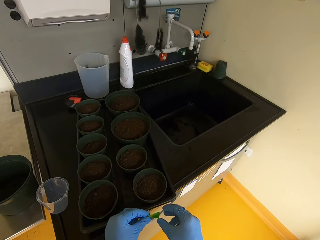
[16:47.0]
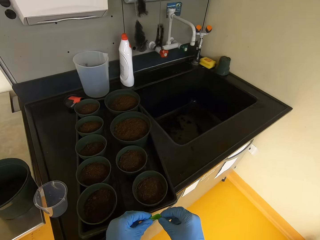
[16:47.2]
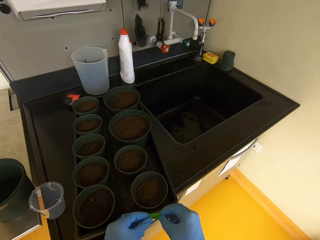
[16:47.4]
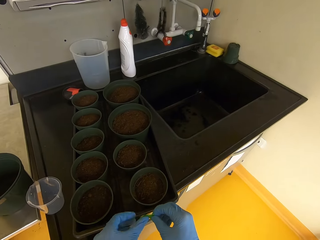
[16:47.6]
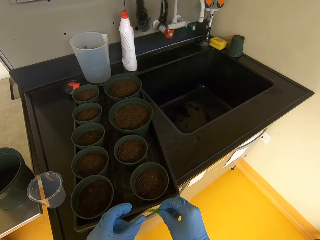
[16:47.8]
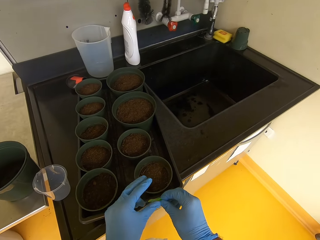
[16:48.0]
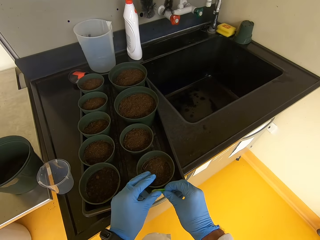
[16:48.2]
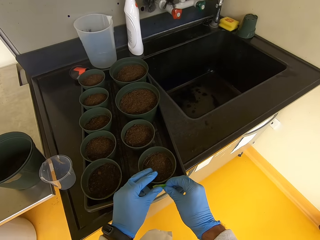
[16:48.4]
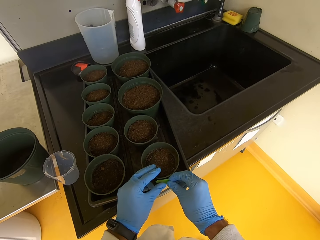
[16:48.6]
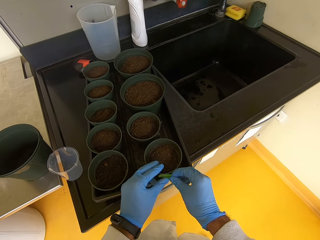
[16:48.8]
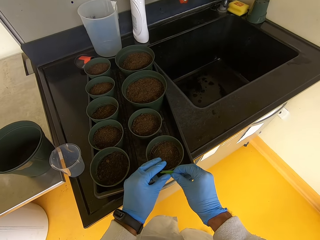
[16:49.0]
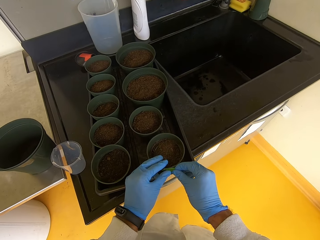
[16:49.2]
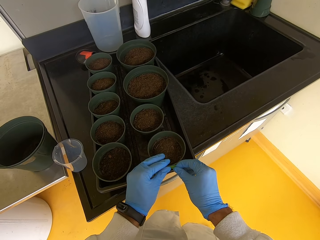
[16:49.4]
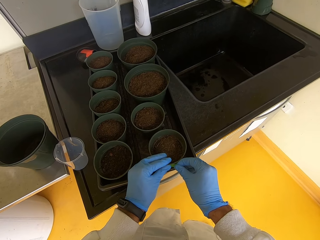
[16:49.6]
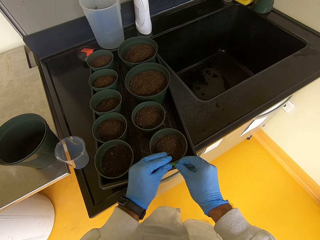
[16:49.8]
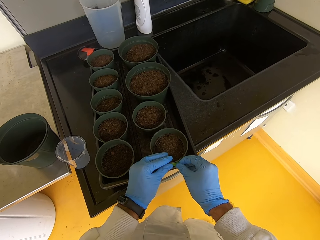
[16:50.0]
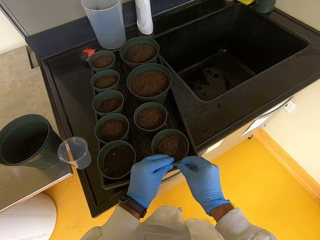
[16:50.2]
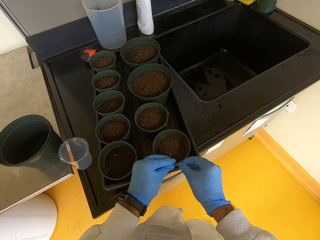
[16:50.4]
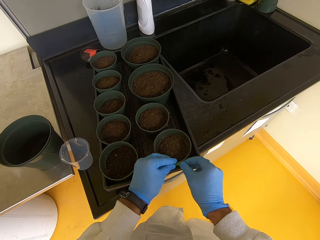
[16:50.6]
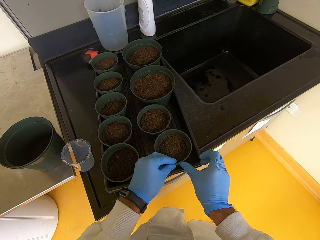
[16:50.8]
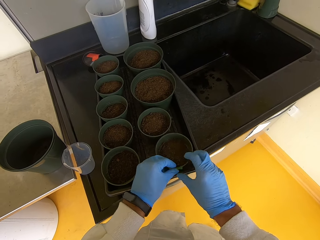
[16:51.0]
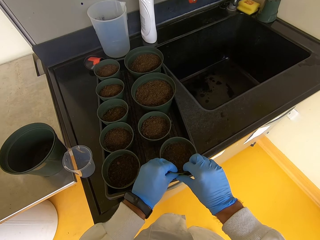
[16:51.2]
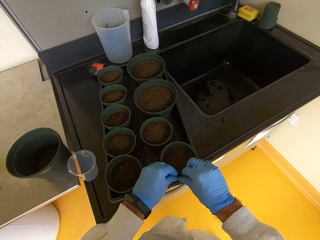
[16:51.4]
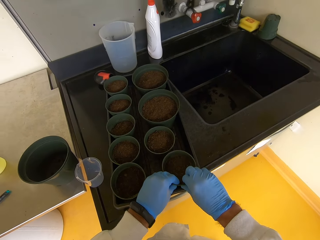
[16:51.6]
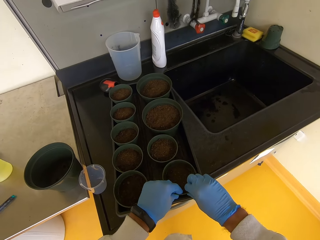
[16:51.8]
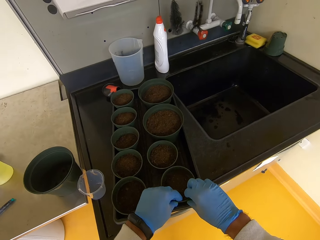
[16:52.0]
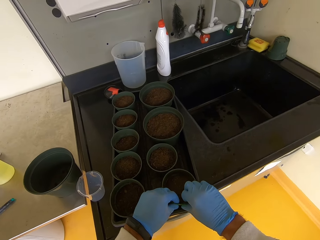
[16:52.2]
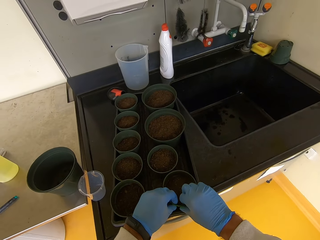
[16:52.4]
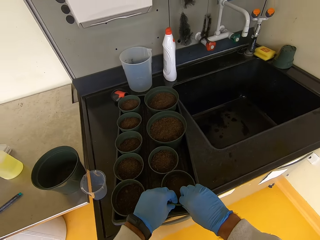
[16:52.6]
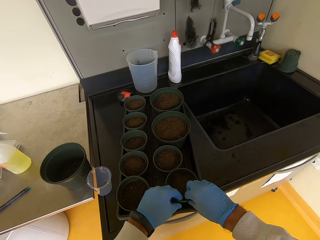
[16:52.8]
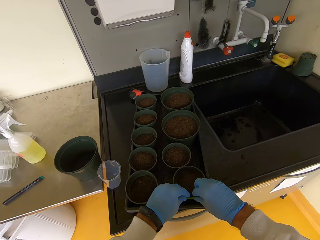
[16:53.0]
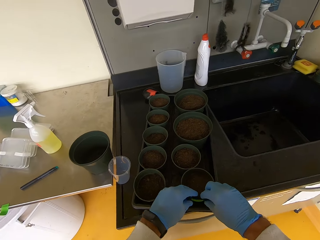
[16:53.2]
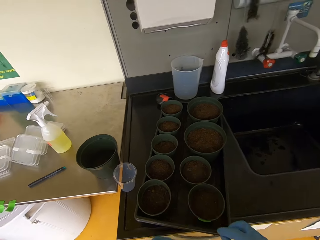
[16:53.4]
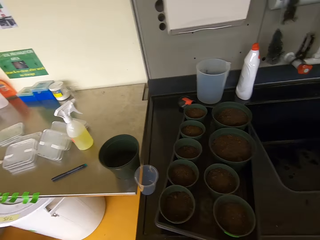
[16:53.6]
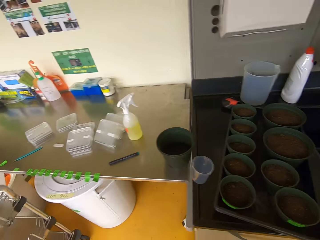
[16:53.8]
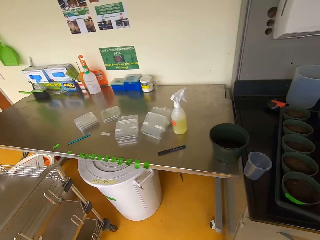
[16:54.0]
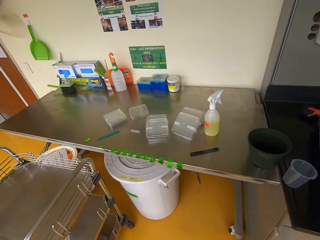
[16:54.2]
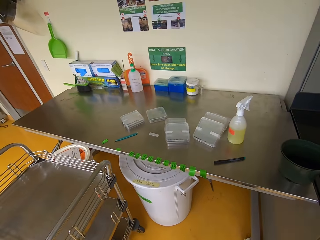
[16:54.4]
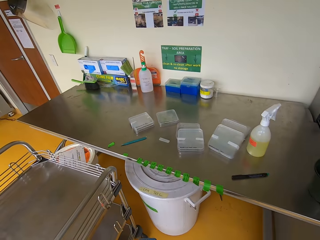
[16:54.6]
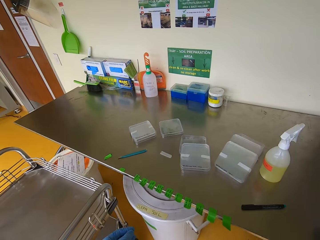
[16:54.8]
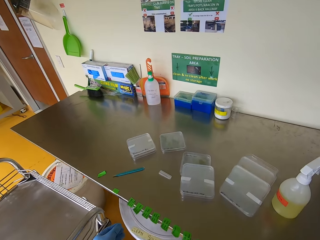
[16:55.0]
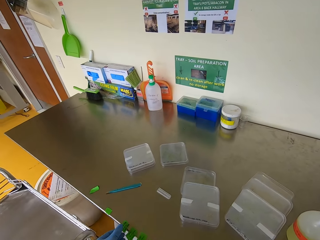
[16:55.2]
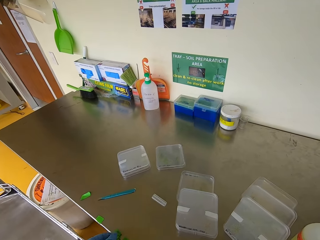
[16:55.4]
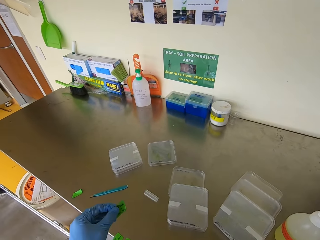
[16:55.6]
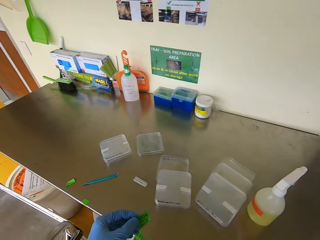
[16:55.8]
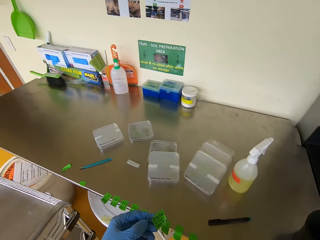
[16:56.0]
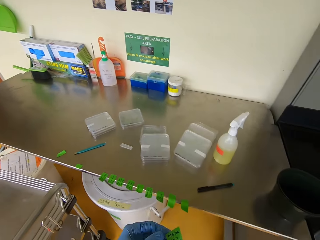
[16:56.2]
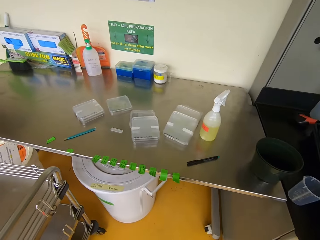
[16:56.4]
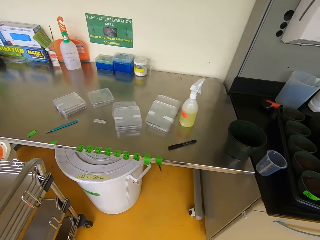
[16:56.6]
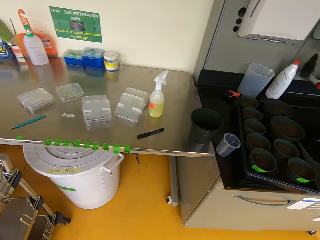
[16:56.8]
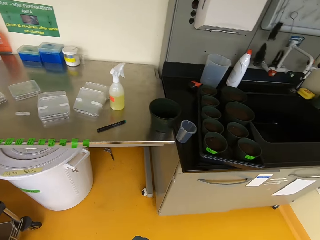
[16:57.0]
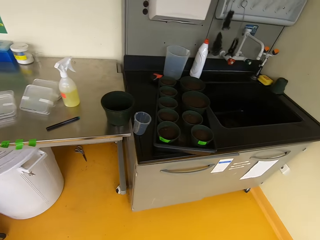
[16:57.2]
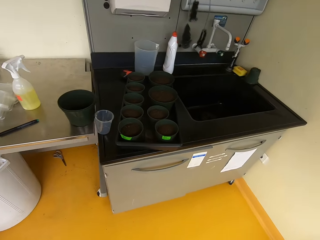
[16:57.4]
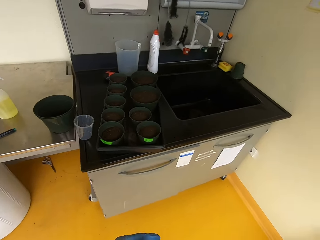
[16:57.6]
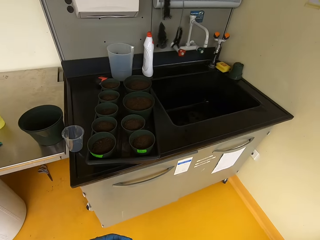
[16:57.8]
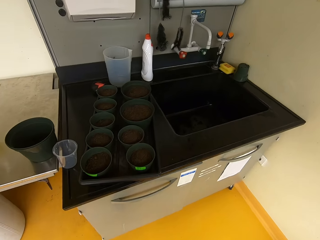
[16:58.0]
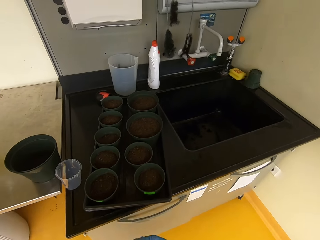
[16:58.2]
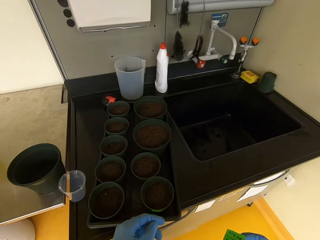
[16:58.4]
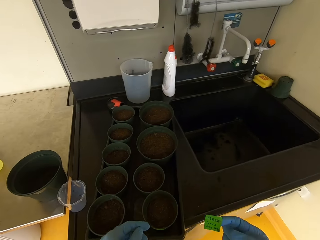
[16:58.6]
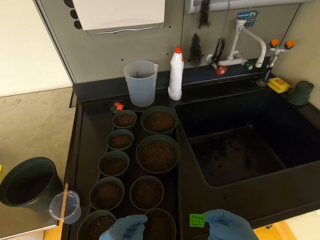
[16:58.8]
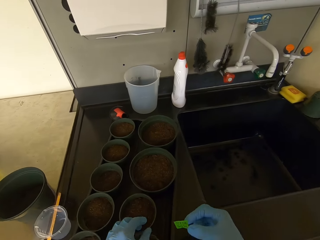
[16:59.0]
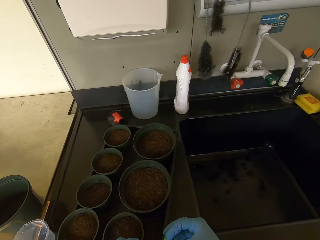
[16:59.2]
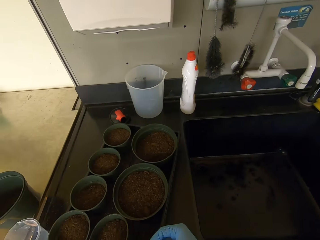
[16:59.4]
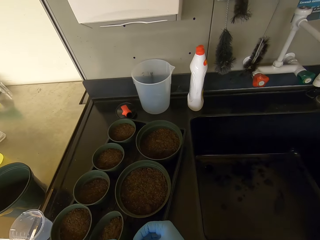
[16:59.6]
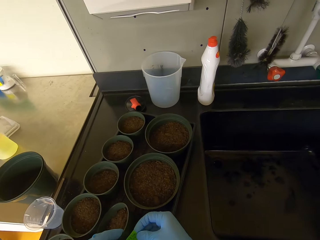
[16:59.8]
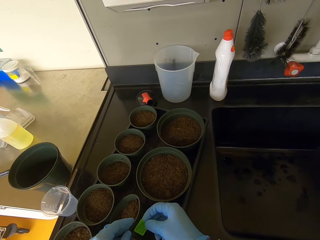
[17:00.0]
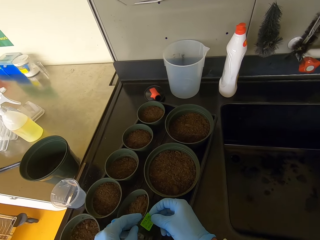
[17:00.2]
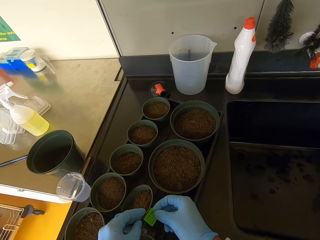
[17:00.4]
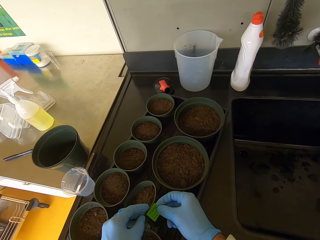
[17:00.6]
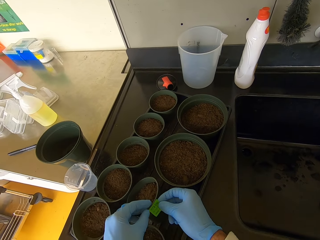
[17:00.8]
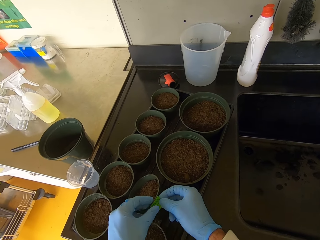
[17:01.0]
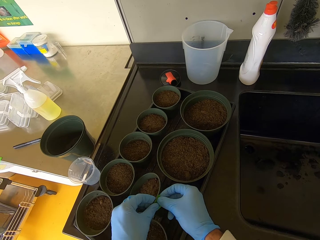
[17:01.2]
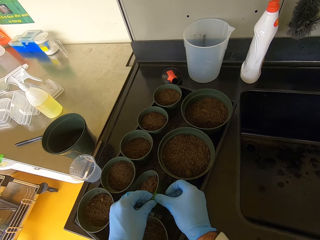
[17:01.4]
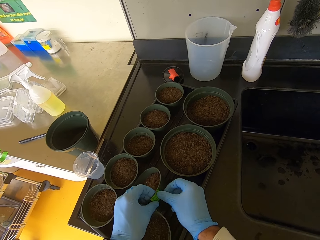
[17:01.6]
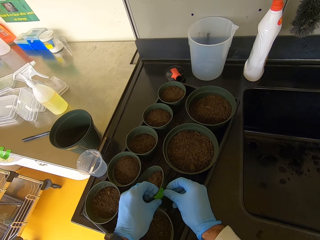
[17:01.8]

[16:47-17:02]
The camera wearer labels a seedling container. They lift their hands, pick one label tie tape, and label the seedling container.

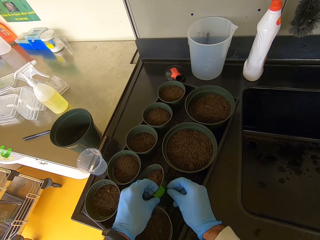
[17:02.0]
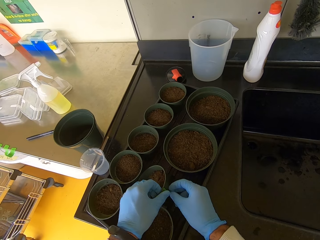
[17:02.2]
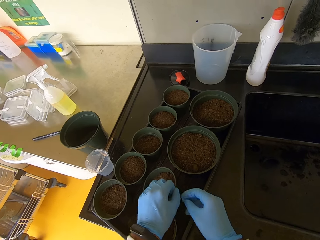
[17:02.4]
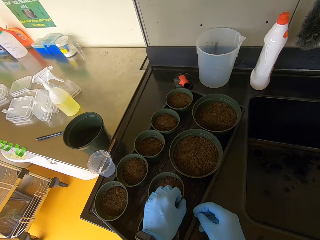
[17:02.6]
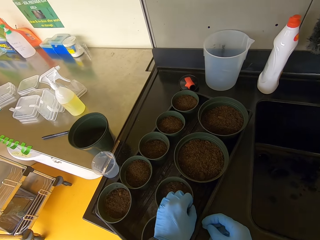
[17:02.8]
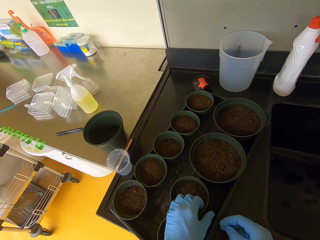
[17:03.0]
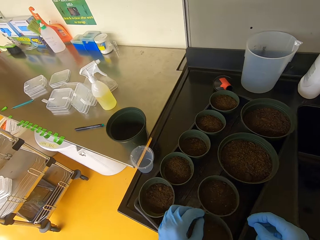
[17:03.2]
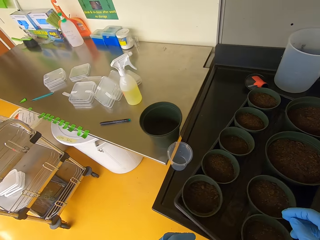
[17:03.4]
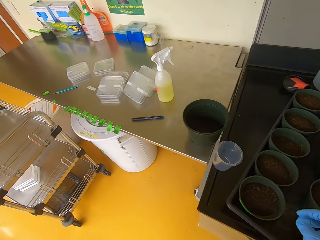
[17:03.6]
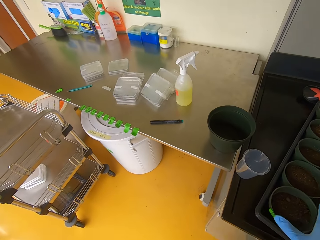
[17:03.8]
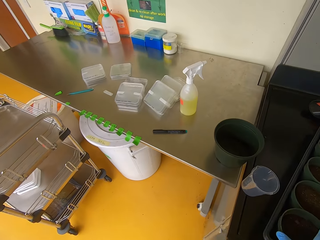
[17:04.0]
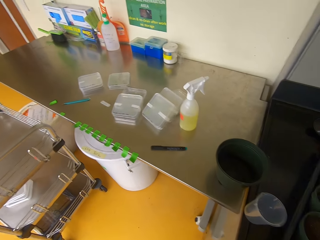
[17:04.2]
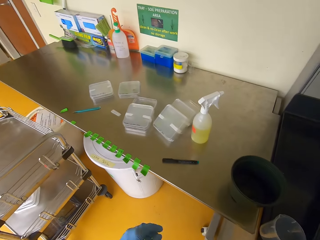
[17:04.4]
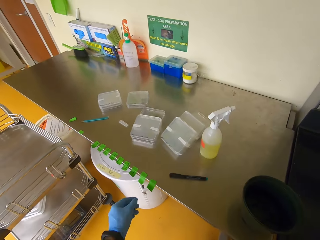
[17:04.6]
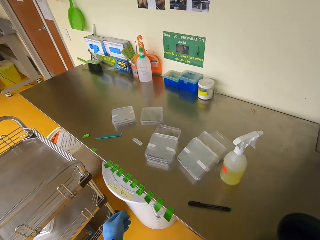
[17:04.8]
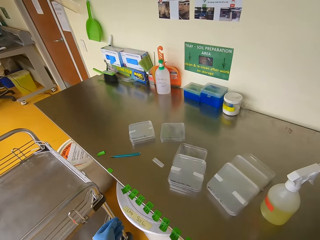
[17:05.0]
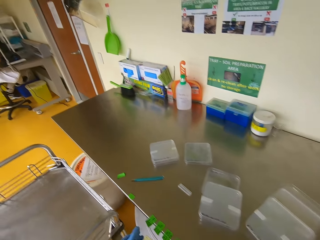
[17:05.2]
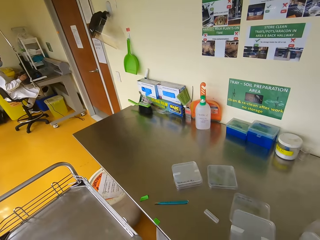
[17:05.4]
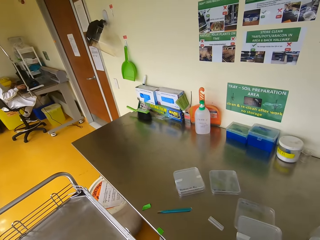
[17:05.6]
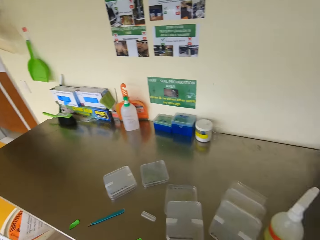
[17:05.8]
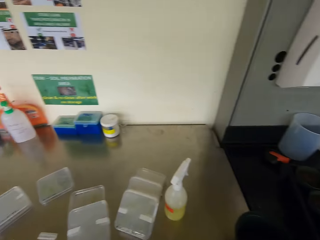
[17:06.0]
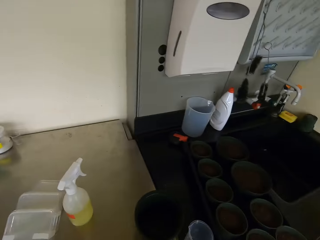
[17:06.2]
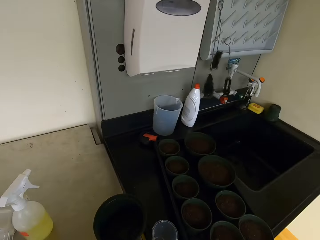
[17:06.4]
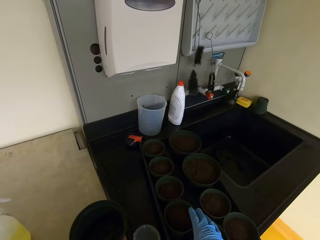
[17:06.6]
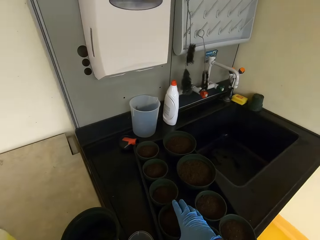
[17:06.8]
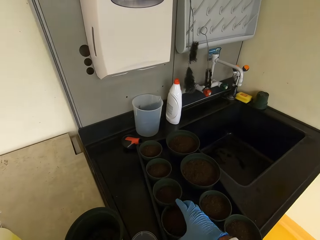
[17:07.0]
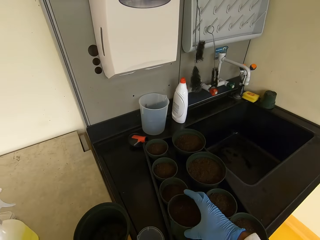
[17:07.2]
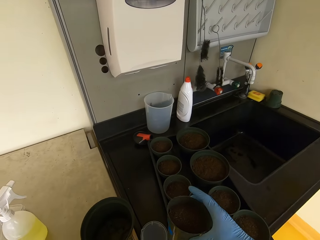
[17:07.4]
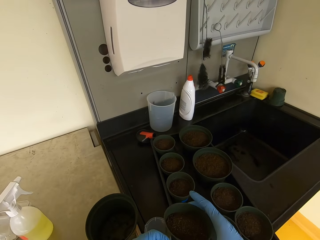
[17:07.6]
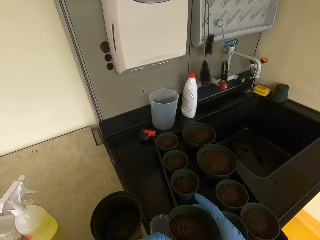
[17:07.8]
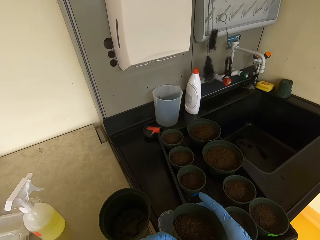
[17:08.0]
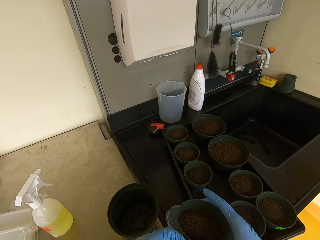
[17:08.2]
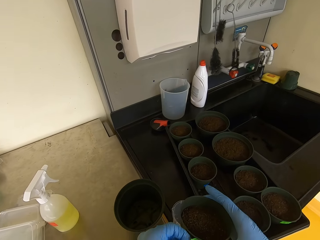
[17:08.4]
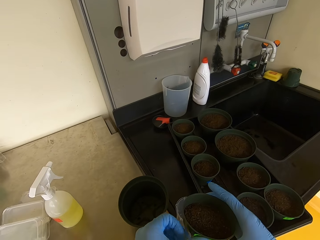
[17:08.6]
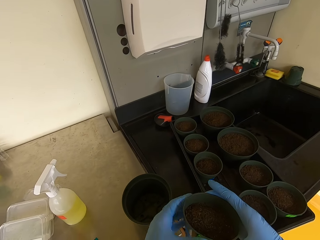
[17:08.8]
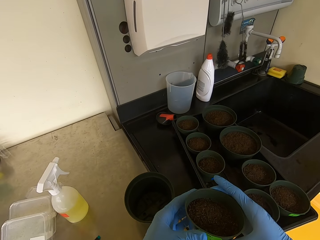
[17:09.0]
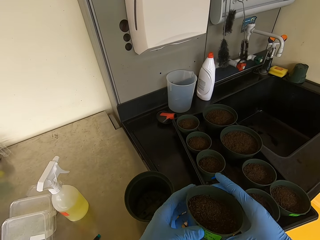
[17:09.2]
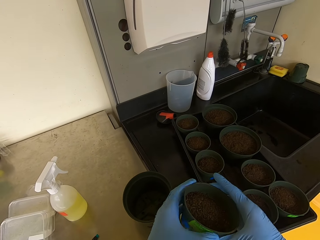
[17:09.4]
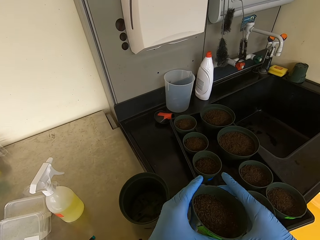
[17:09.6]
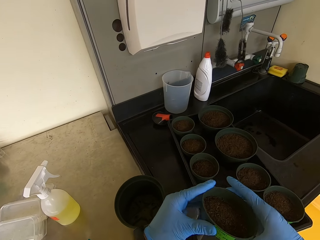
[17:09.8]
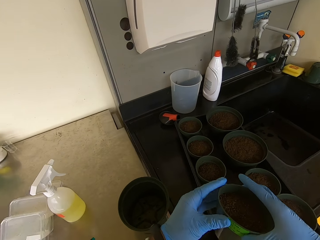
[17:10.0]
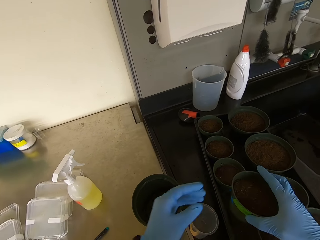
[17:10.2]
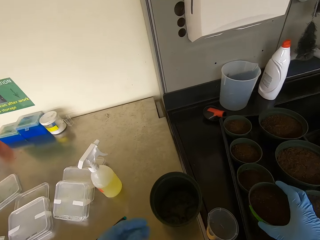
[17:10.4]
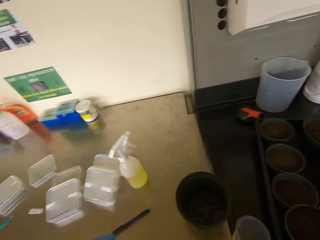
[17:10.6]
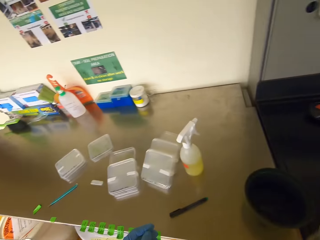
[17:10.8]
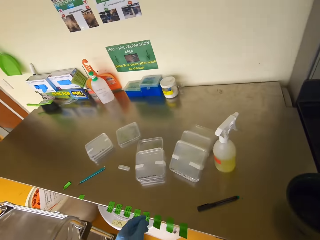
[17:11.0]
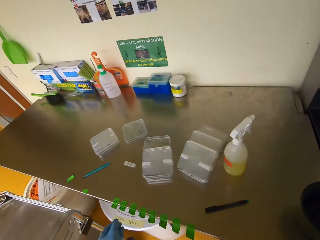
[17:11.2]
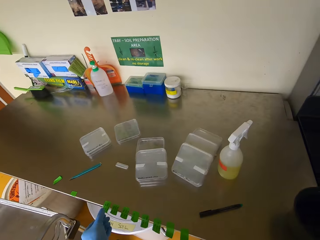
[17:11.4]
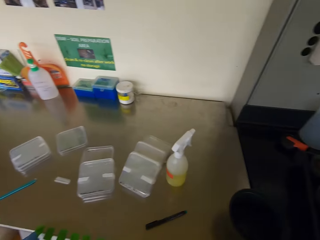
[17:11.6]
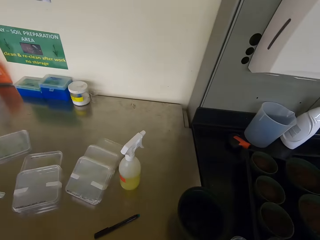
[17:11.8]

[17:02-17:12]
The camera wearer lifts their hands. They pick one label tie tape. They pick a seedling container or vase. They label the seedling container. They put the vase down.
